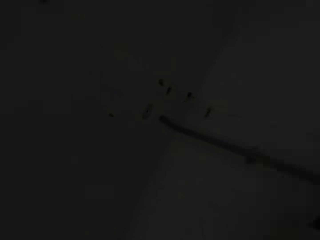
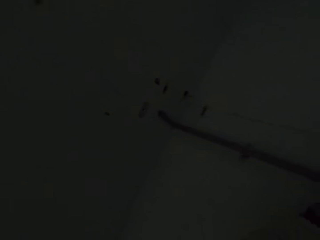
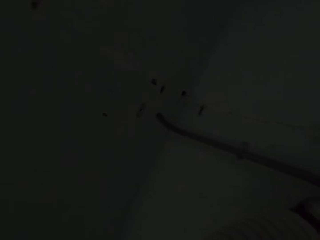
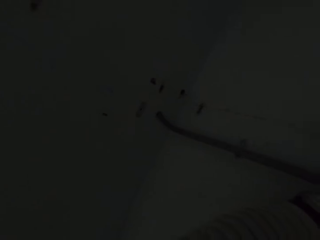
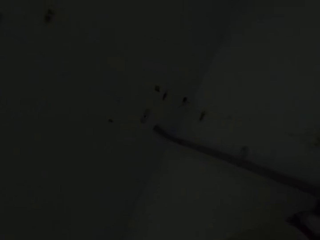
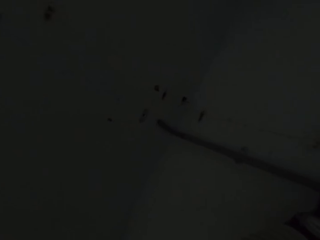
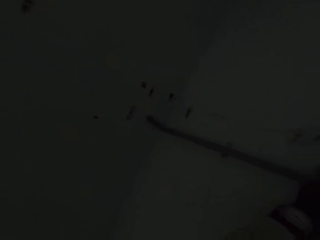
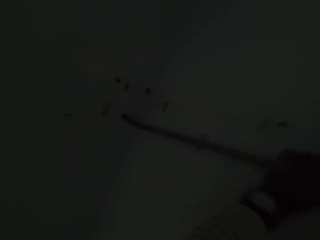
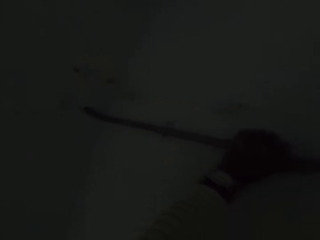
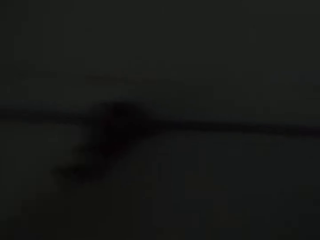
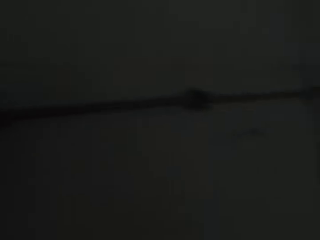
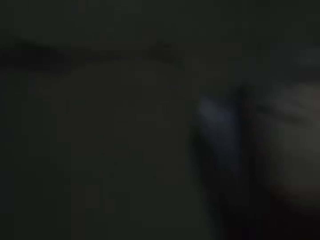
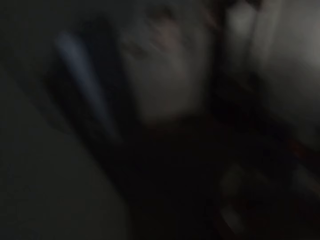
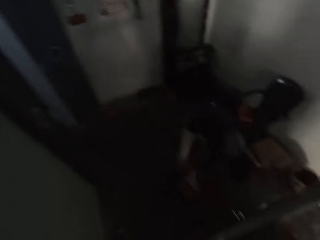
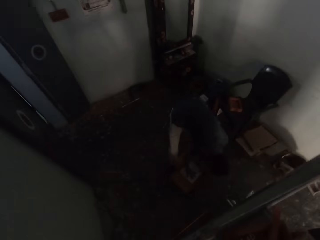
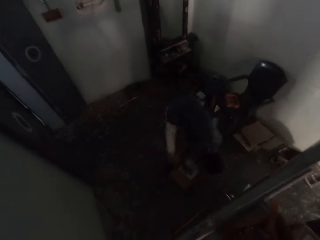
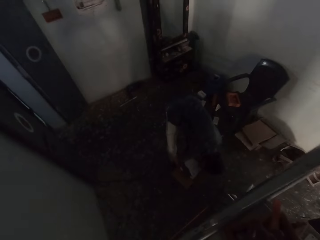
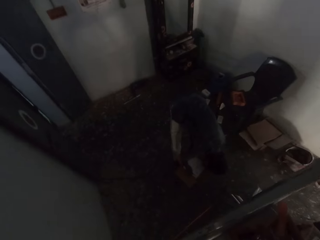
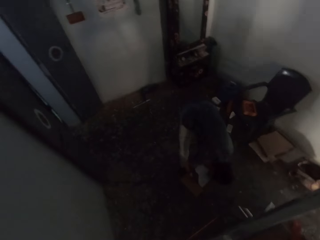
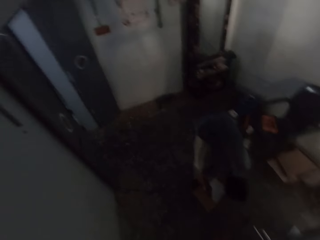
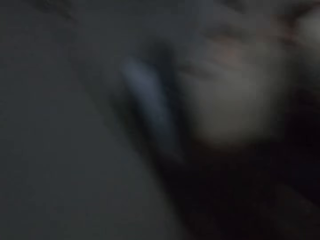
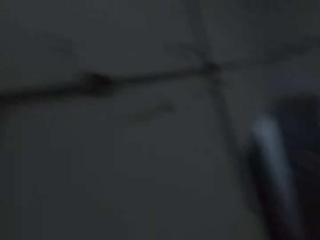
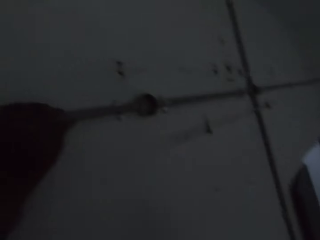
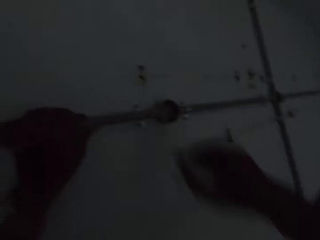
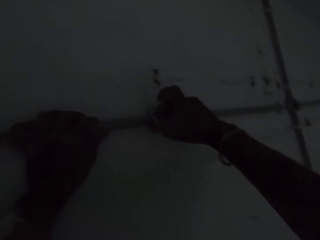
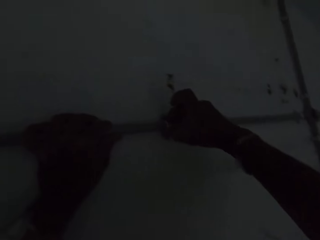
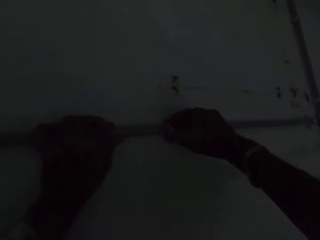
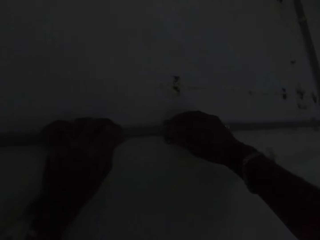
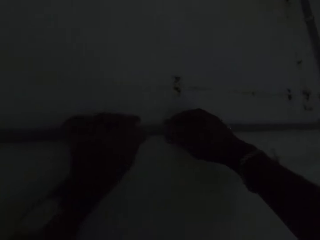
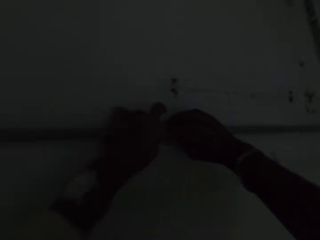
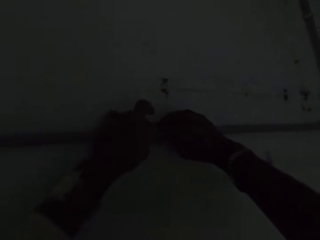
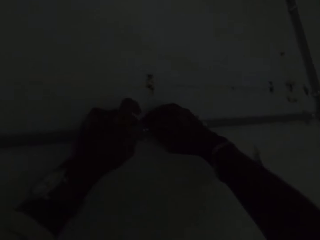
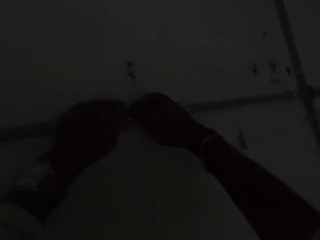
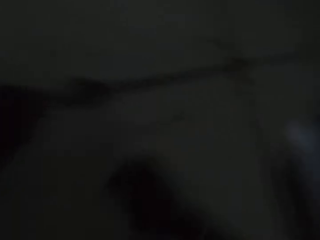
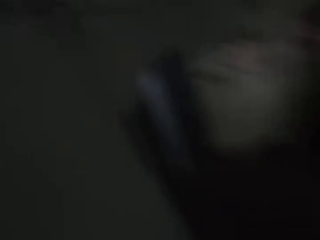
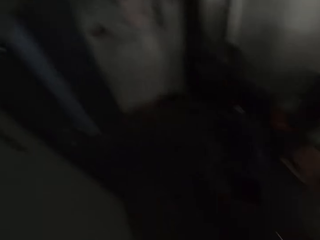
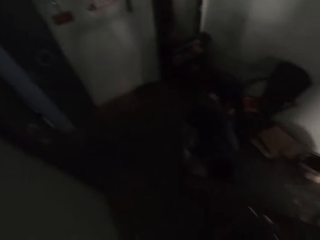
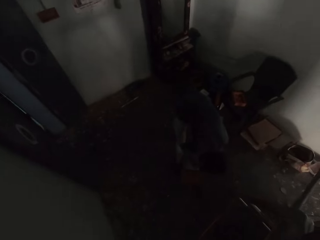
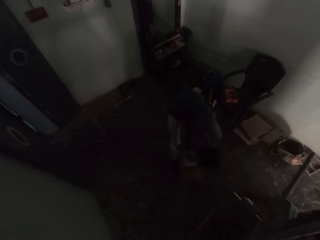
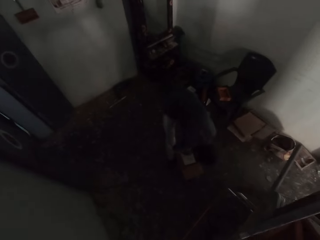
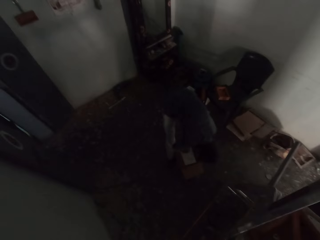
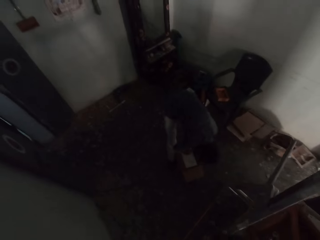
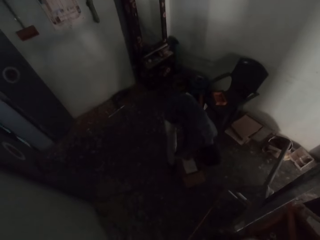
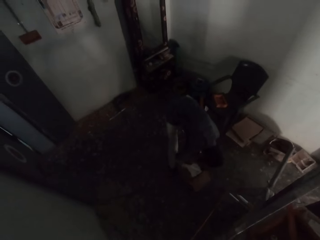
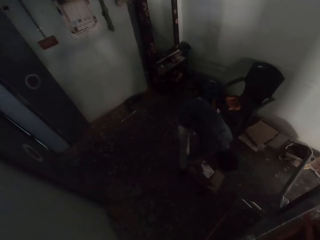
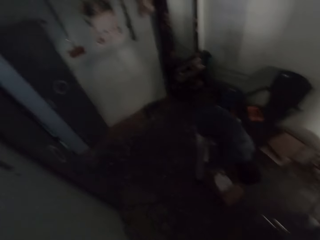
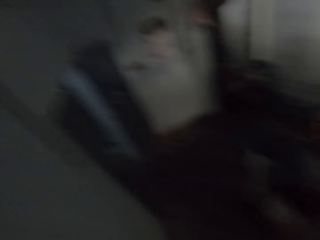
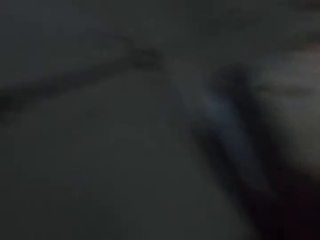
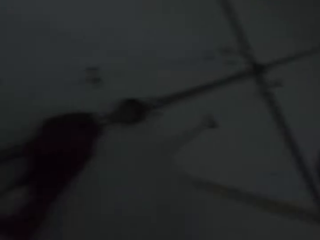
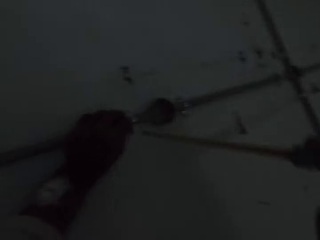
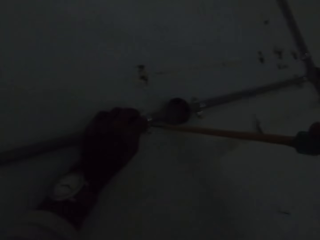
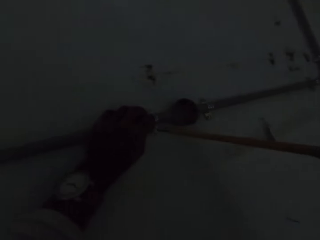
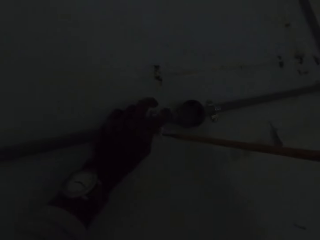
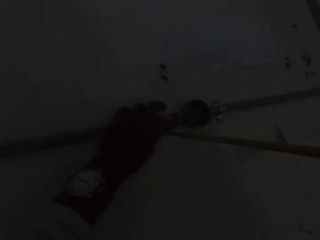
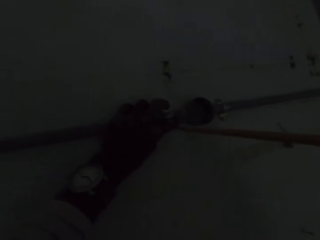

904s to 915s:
The camera wearer places a pipe clip on a pipe with his right hand. He puts a screw on the pipe clamp. He picks up the screwdriver from the ladder with his right hand. He drives the screw using the screwdriver.

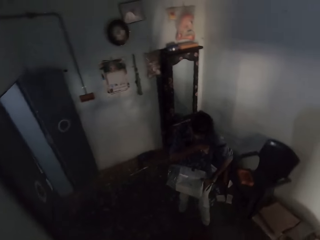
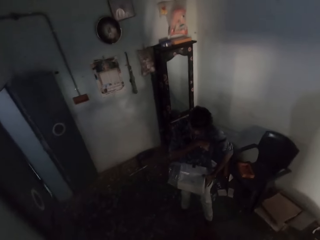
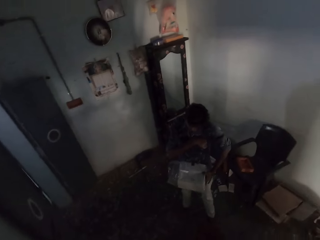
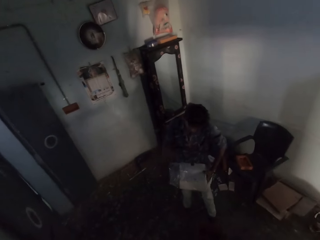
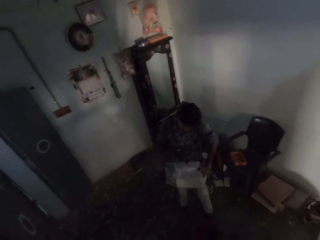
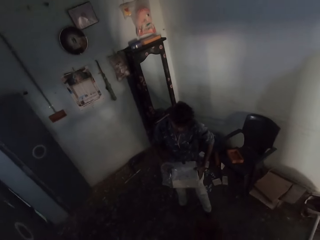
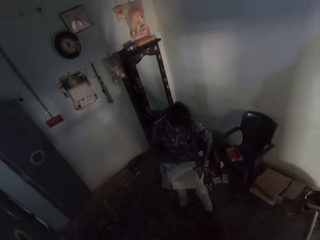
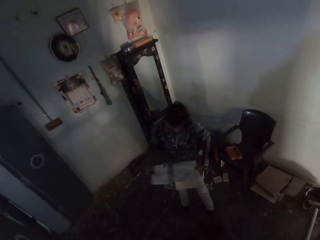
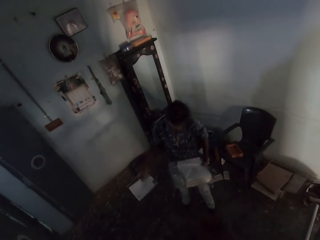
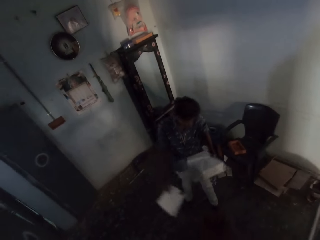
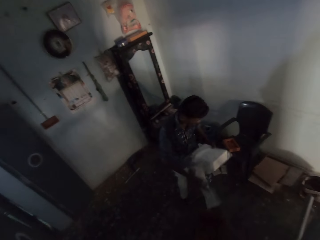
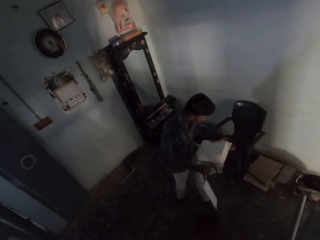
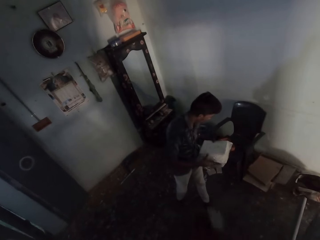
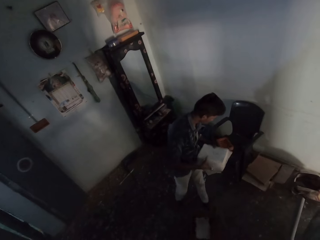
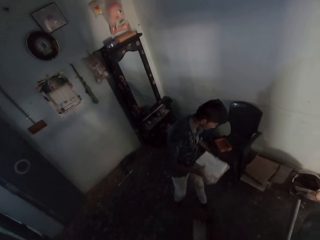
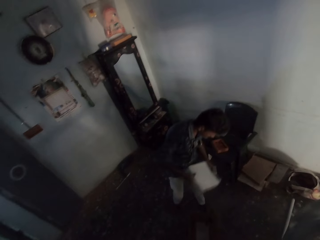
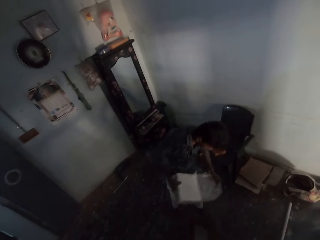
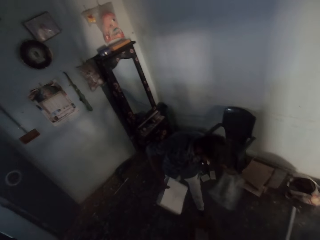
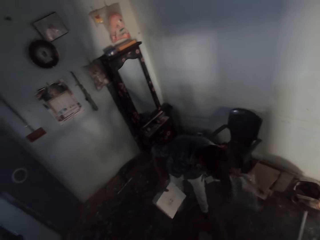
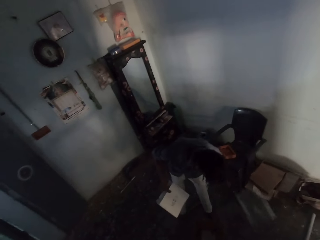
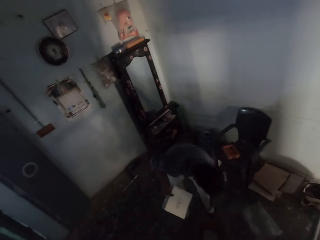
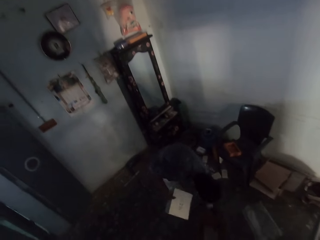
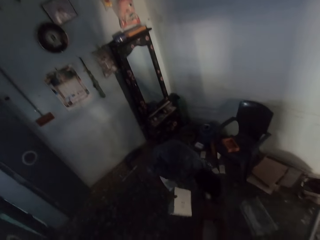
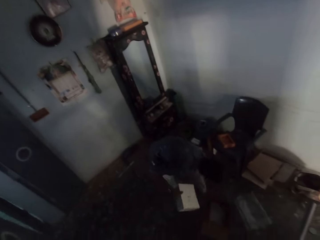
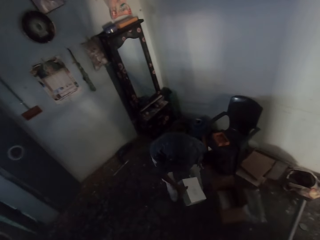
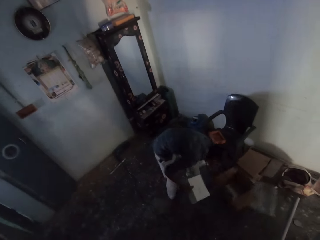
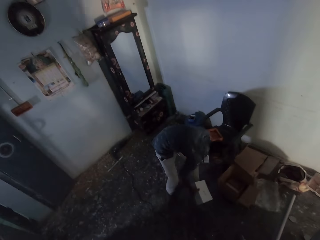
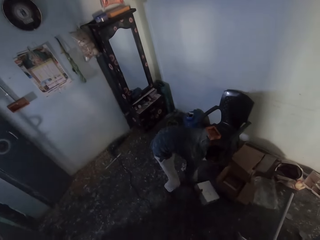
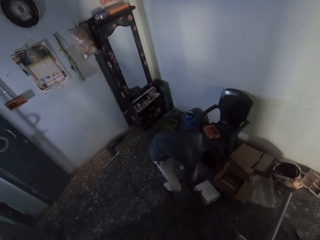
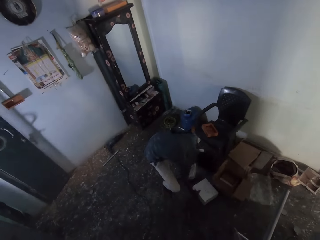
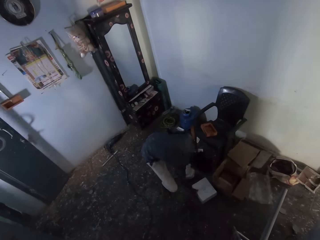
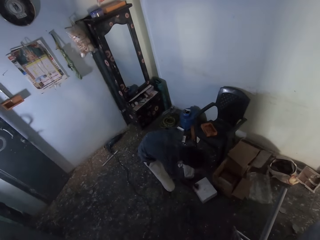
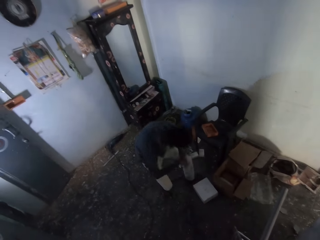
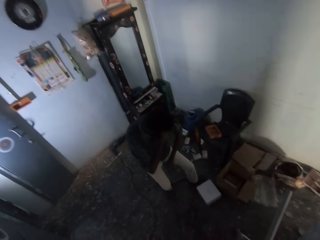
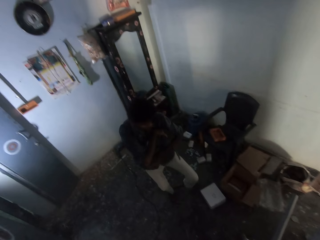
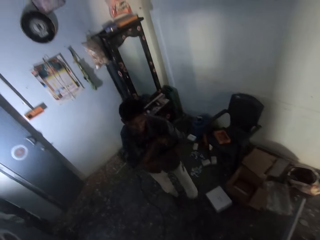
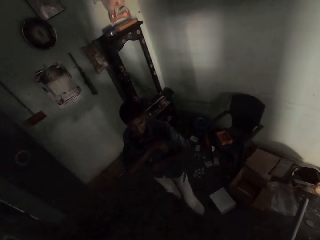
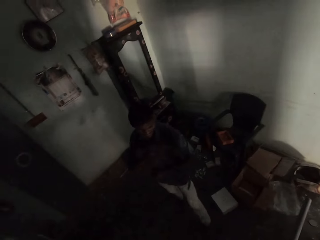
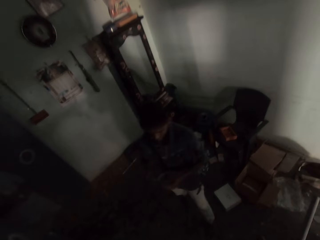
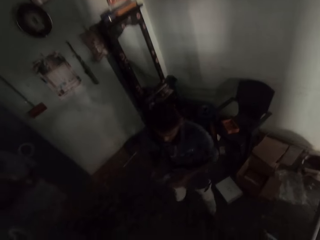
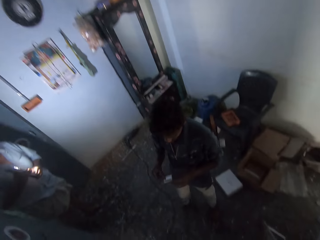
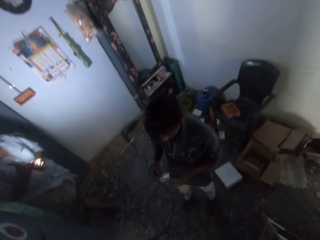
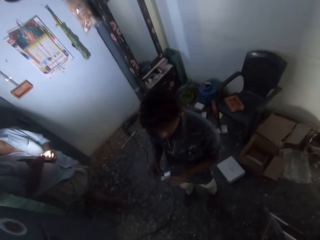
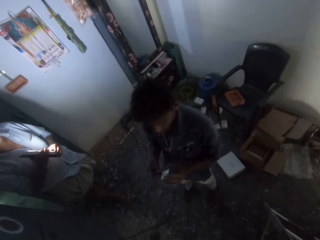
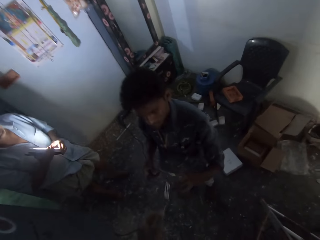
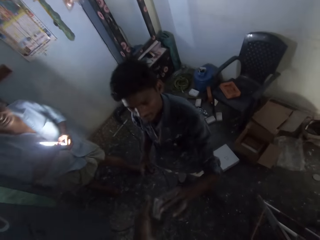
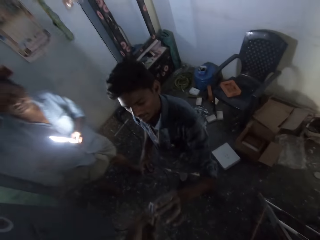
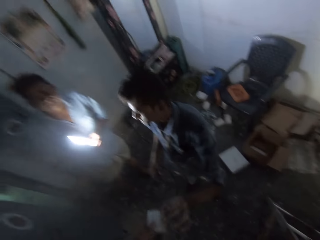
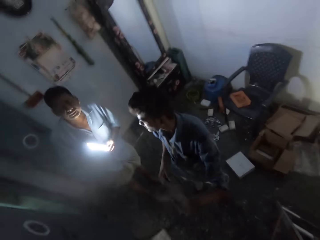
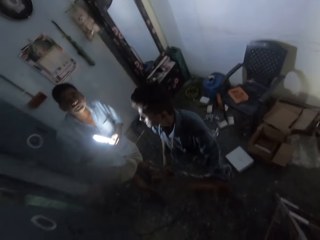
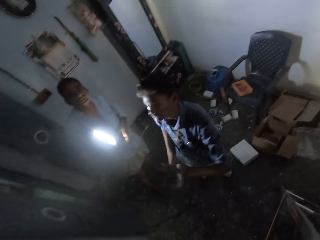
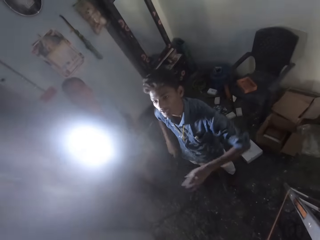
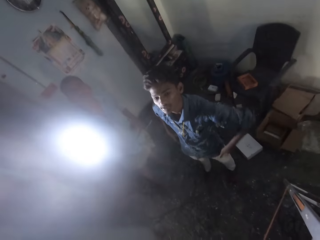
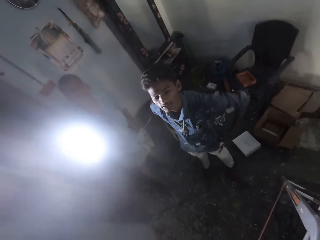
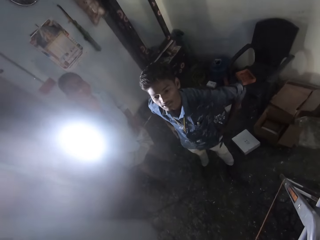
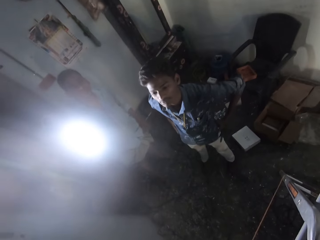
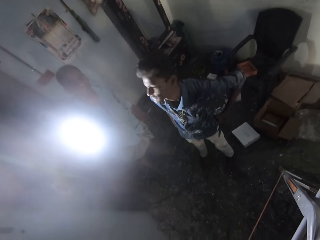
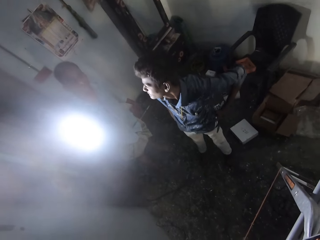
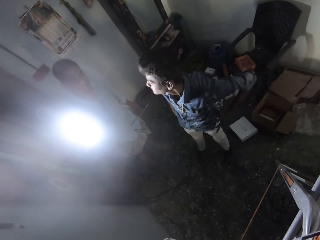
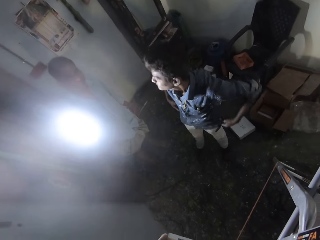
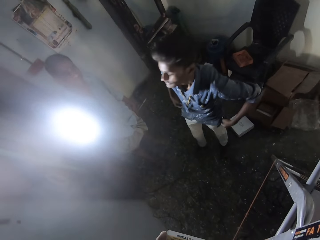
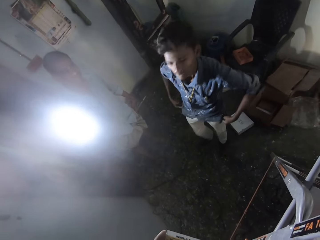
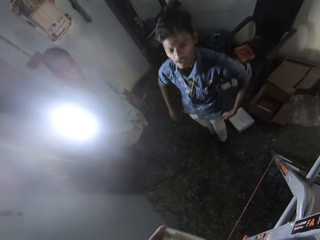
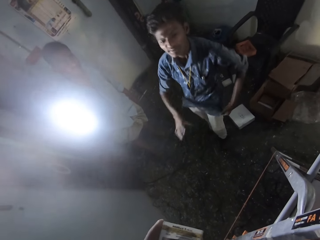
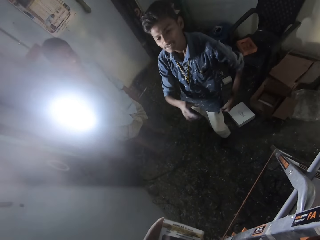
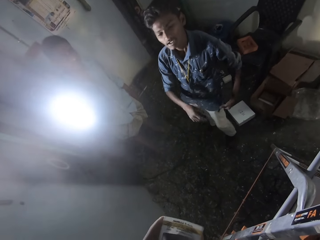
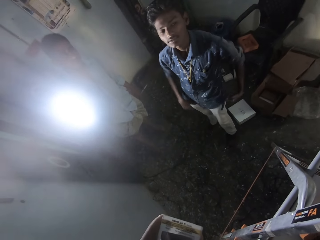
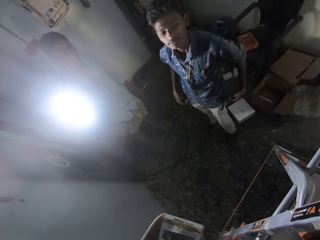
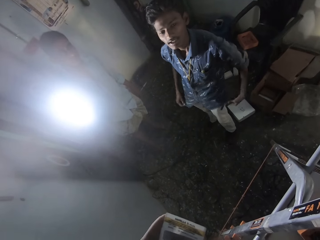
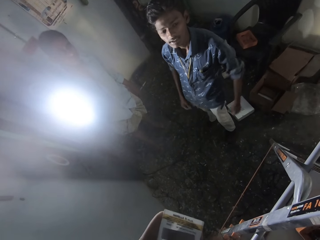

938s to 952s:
The man removes a manual from the box with his right hand. He drops the manual on the floor with his right hand. He removes a nylon cover from the box with his left hand. He drops the nylon on the floor with his right hand. He moves the box on the floor with his left hand. The camera wearer drops the box on the floor with his right hand. He brings out a card from his pocket with his right hand. Another man turns on a lamp with his right hand. The first man passes the card to the camera wearer with his right hand. The camera wearer interacts with the first man and the other man.
